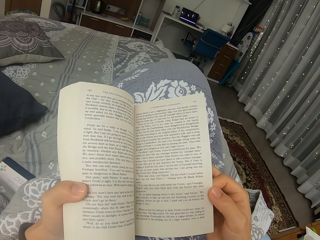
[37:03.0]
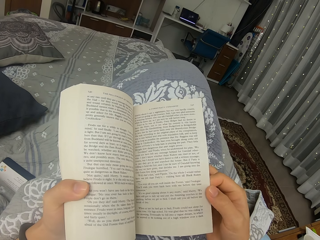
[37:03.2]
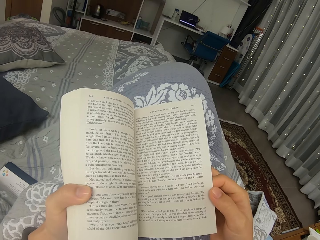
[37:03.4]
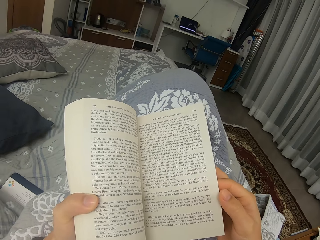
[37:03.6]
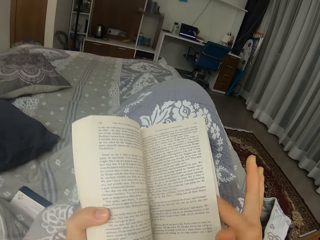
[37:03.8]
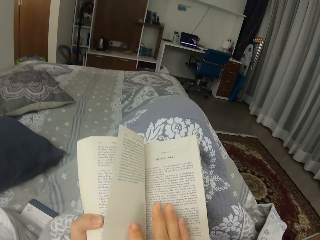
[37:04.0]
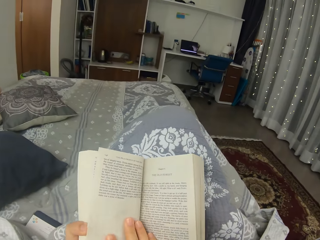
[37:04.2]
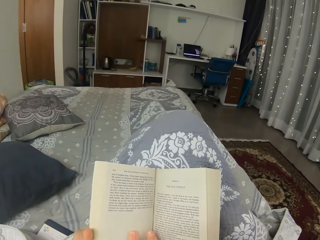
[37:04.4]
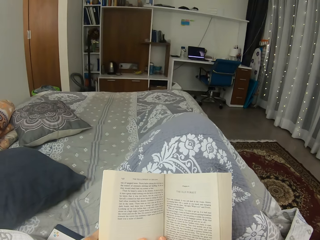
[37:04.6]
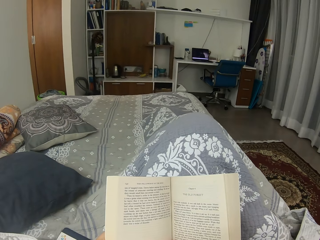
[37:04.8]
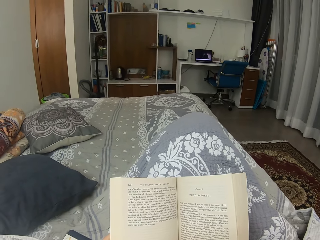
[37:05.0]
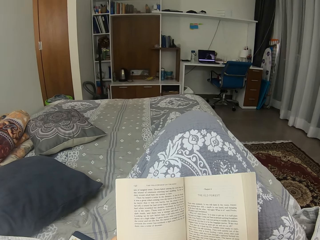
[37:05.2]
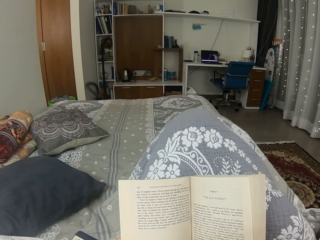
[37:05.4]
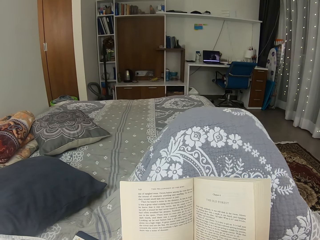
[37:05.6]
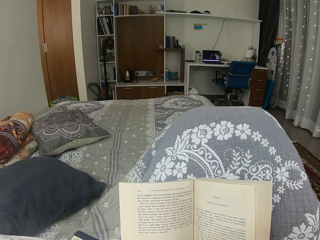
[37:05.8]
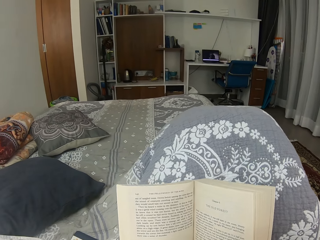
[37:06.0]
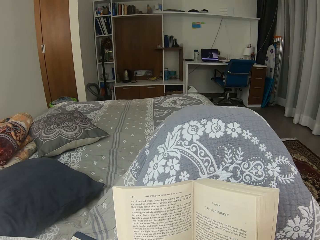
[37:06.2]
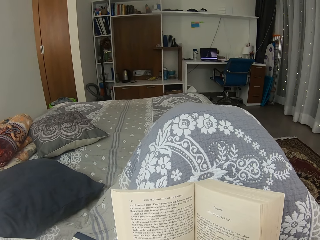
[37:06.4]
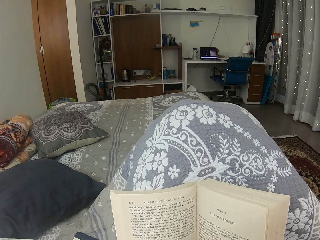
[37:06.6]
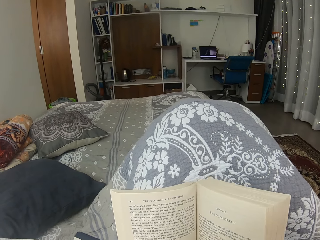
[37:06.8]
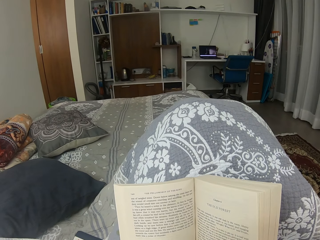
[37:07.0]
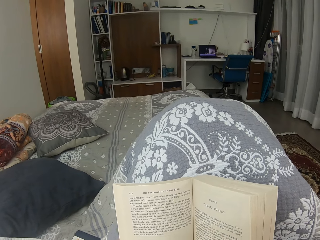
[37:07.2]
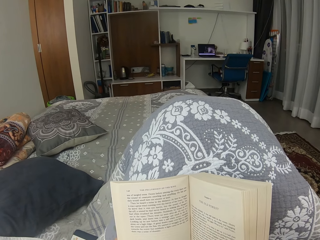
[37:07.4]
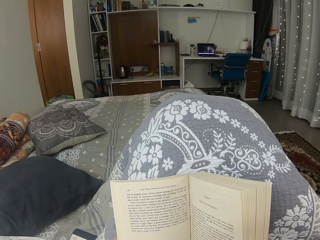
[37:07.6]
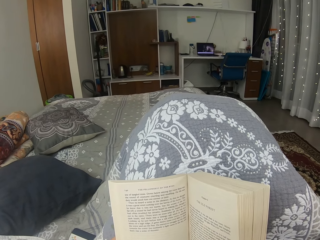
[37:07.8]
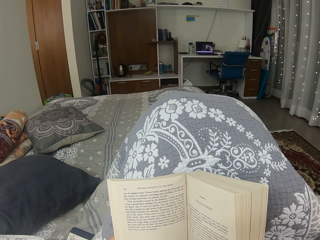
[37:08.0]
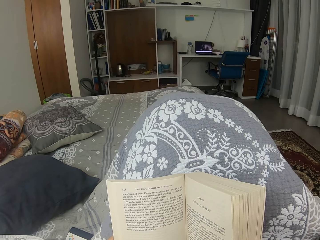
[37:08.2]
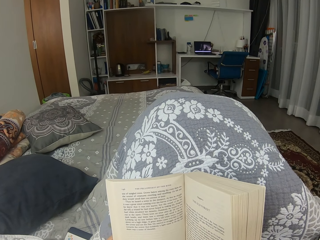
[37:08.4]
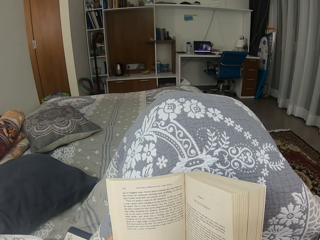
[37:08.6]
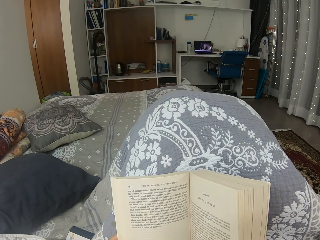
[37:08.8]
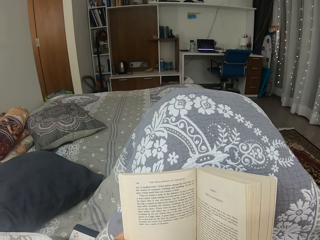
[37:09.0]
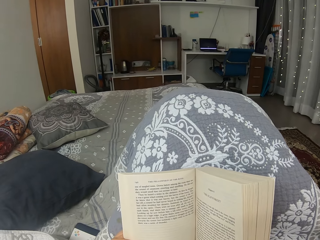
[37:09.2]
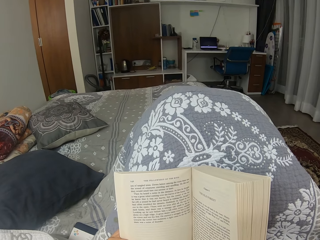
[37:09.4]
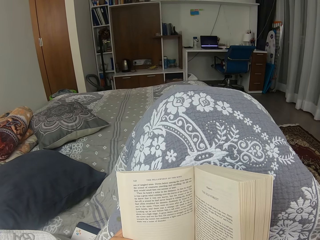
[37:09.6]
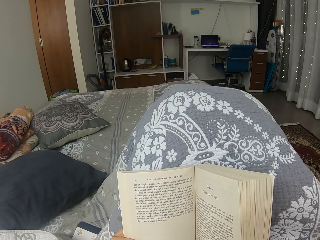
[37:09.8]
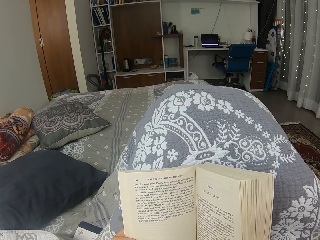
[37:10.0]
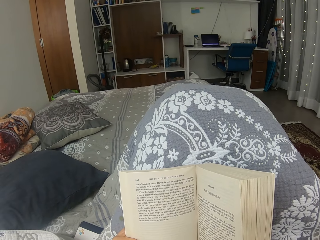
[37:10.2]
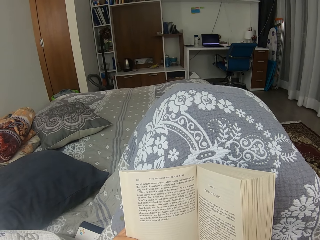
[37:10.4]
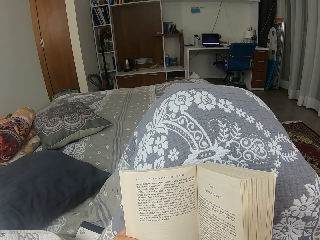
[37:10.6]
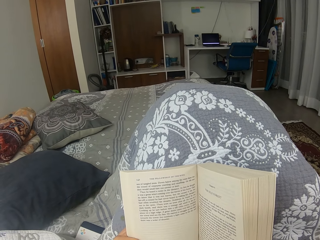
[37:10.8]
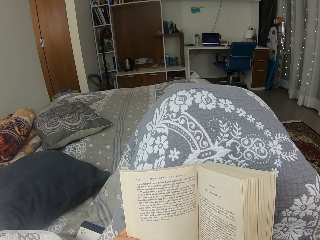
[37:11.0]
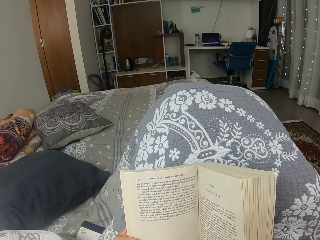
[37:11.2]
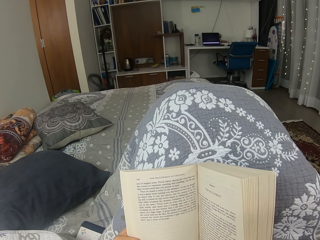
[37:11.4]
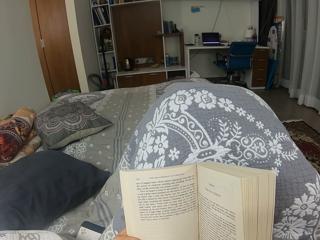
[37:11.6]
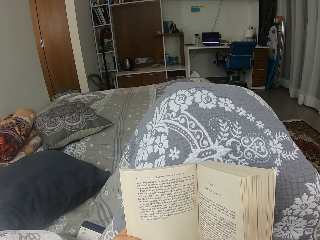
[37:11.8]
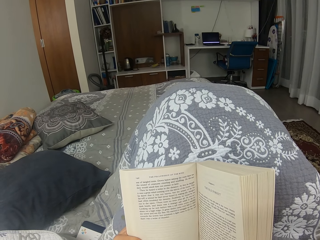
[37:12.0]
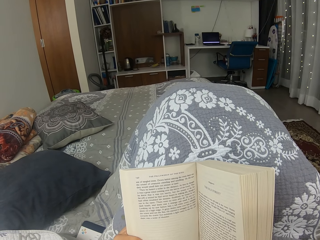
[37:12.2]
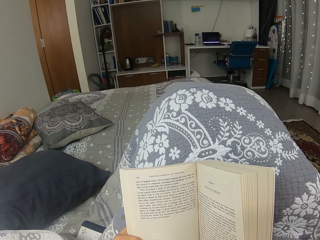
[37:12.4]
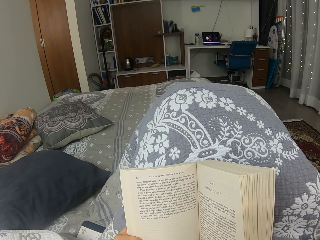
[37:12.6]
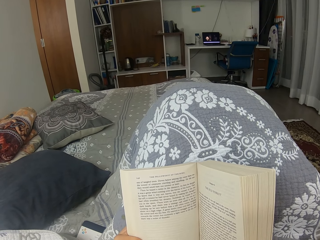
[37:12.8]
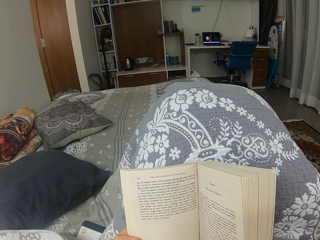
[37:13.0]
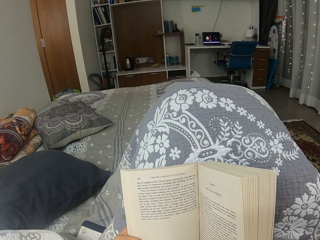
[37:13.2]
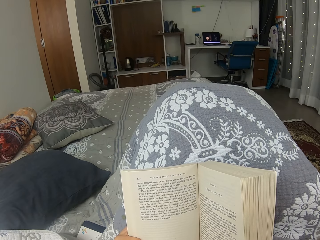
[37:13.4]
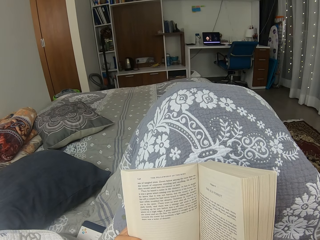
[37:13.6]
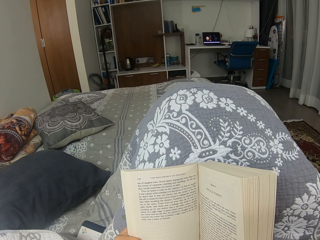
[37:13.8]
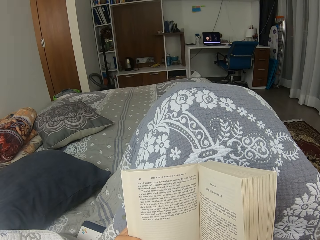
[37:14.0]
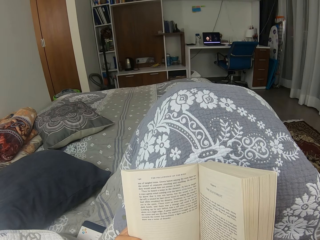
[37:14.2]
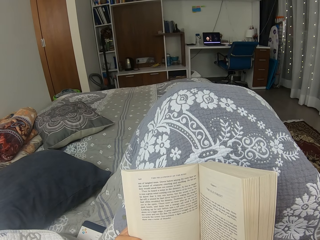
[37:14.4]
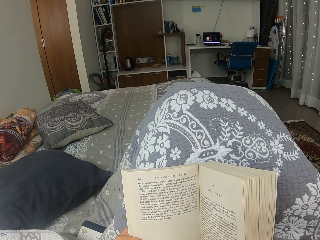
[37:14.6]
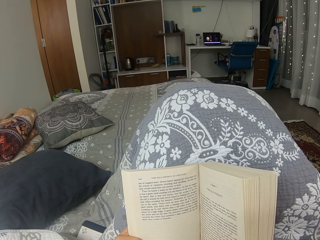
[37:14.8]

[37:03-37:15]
The camera wearer opens another page of the book. They move the legs. They read a novel.

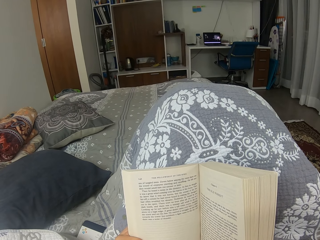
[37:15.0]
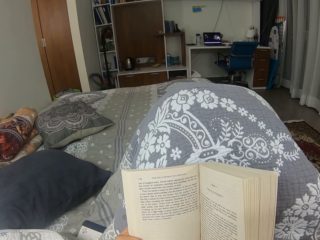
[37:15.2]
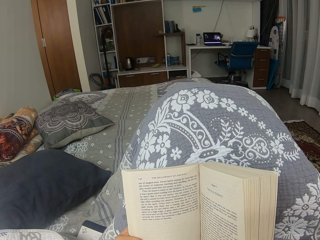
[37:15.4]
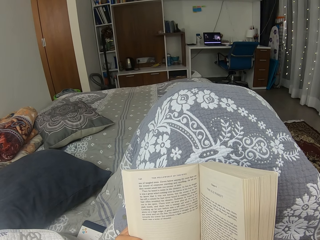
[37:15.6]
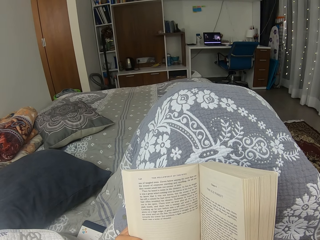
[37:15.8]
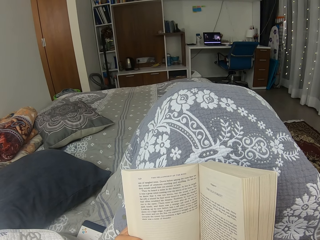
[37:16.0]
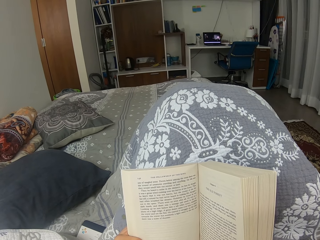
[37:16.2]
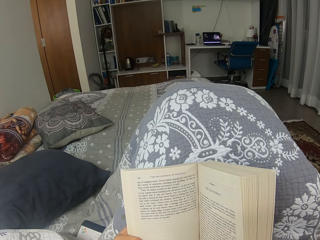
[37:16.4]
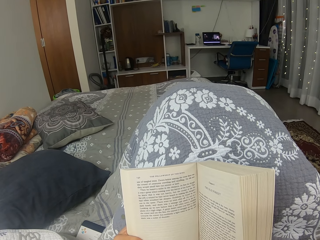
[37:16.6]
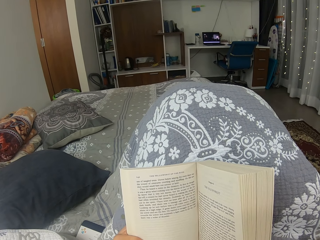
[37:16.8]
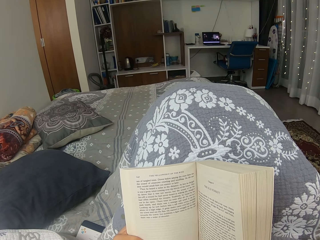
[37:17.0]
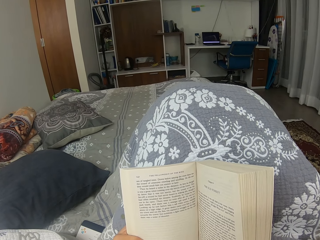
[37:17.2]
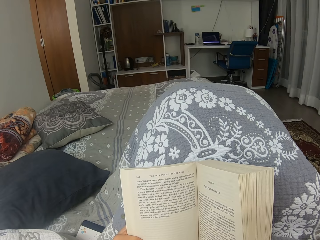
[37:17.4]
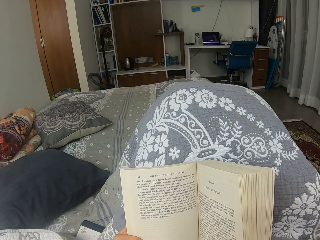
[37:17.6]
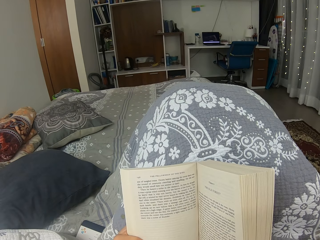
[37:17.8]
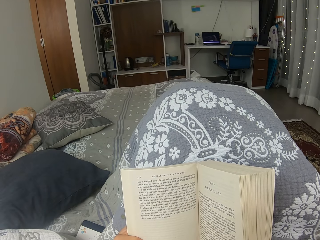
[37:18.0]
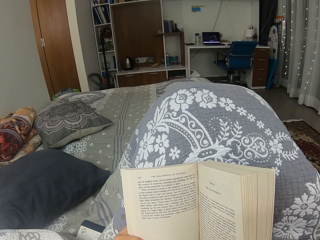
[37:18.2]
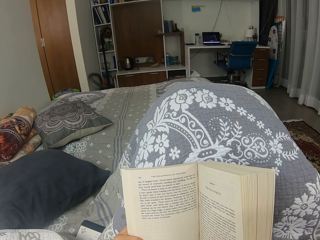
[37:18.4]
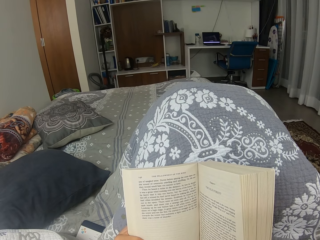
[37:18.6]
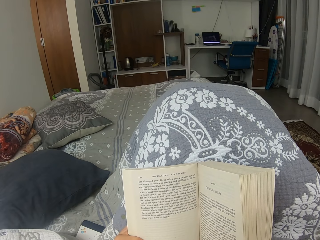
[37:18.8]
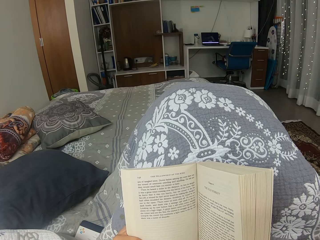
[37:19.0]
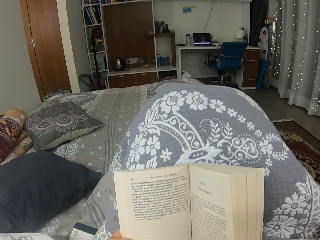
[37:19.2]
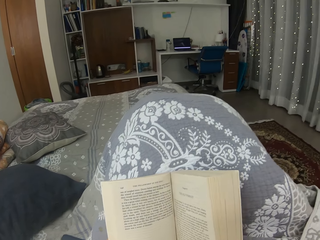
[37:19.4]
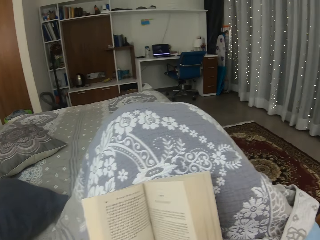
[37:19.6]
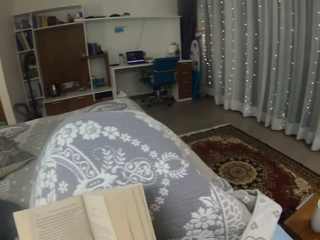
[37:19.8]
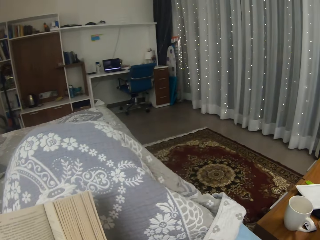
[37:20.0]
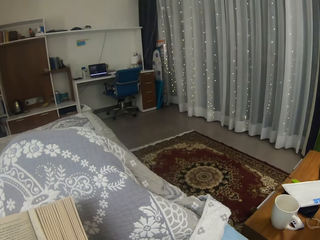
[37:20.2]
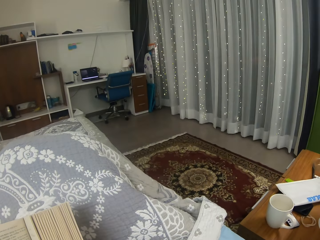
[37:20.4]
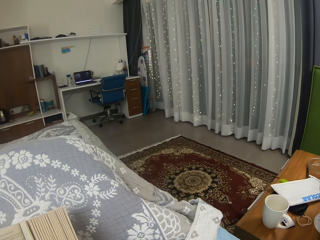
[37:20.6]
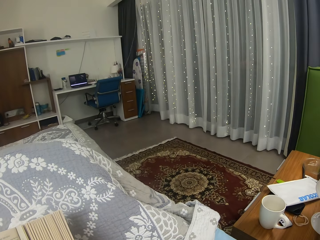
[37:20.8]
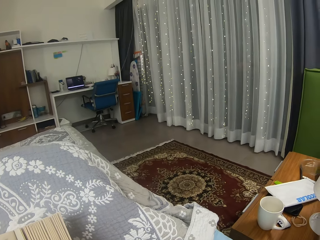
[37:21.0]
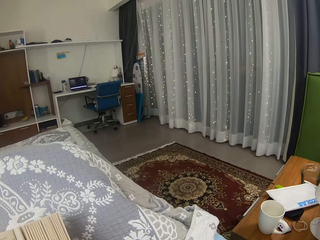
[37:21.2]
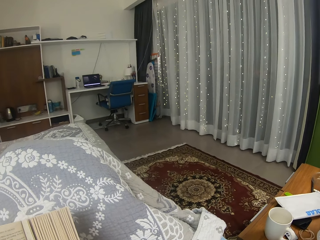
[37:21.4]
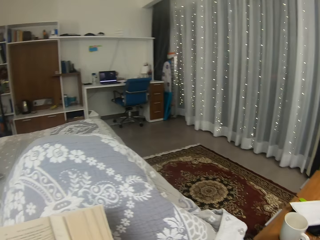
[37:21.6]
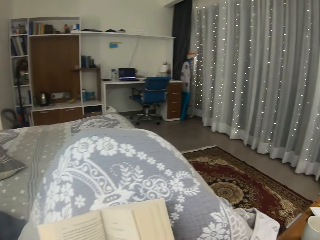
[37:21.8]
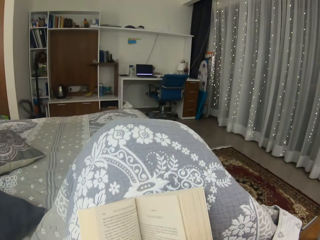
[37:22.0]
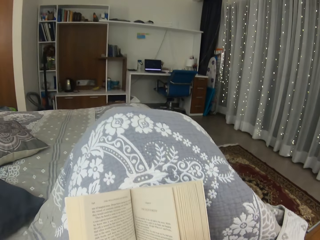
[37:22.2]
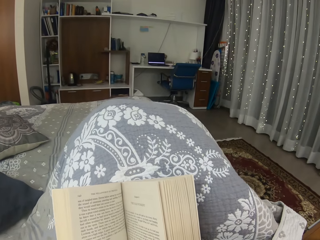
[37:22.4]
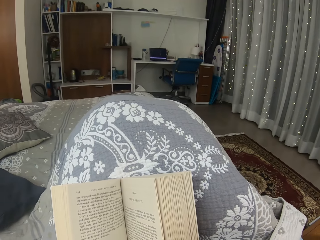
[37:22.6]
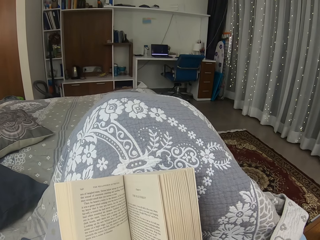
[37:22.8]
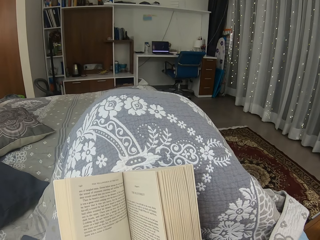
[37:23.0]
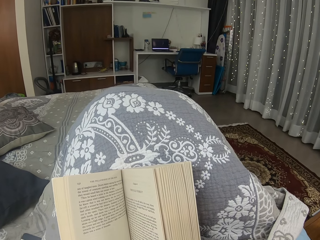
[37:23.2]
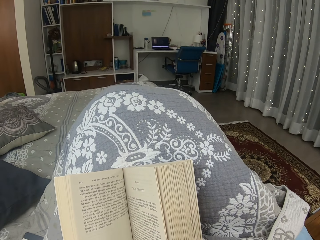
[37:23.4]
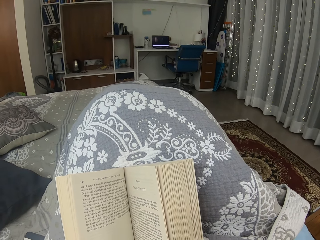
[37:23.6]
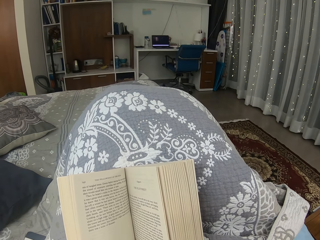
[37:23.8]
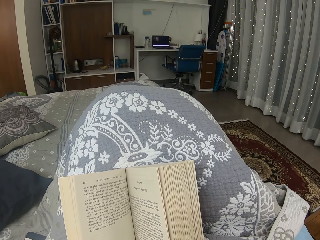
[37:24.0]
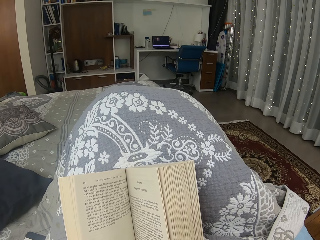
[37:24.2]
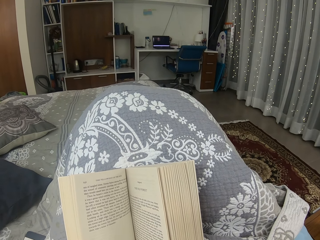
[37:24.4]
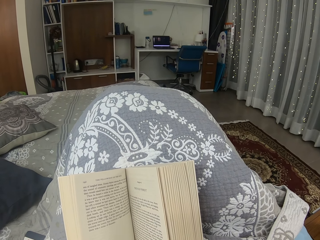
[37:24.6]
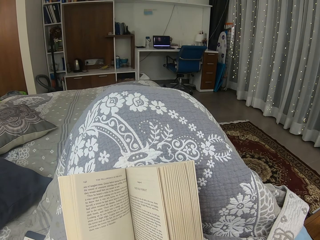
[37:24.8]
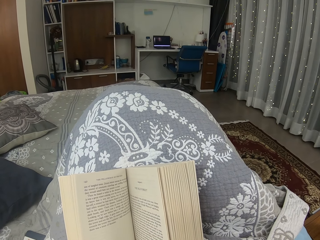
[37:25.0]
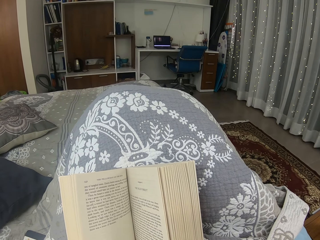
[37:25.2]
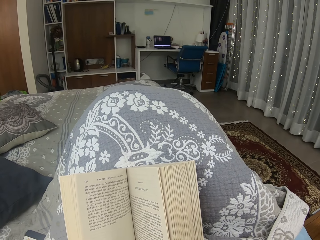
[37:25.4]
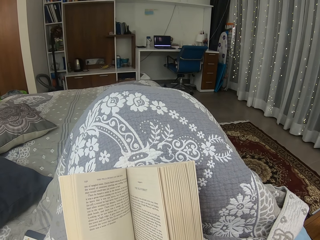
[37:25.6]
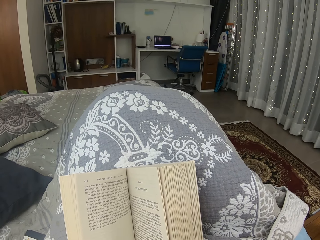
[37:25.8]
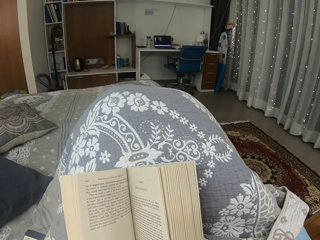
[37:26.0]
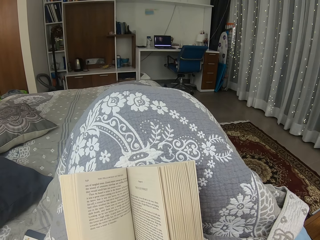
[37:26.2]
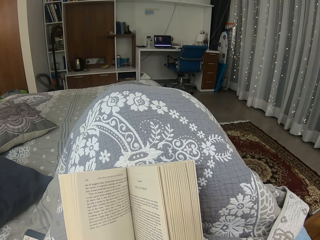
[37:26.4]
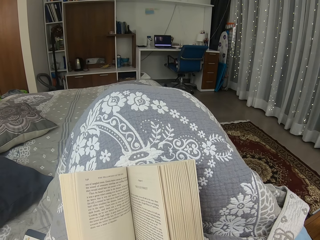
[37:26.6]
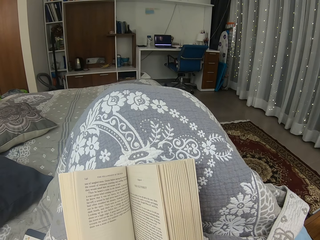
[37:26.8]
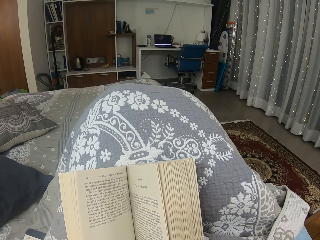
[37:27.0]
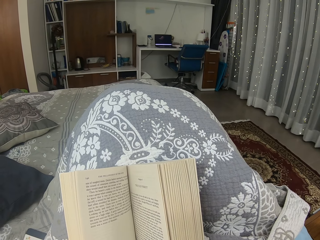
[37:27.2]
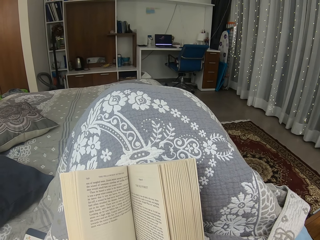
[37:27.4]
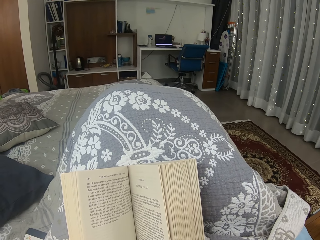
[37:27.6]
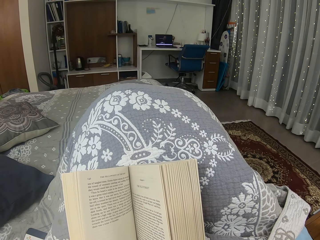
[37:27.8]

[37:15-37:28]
The camera wearer looks at the mug. They look around. They read a novel. They look at the laptop.
